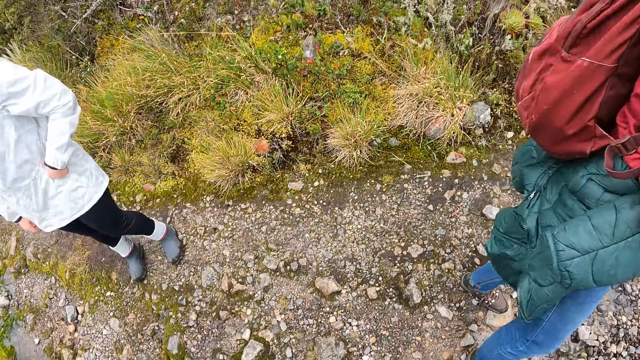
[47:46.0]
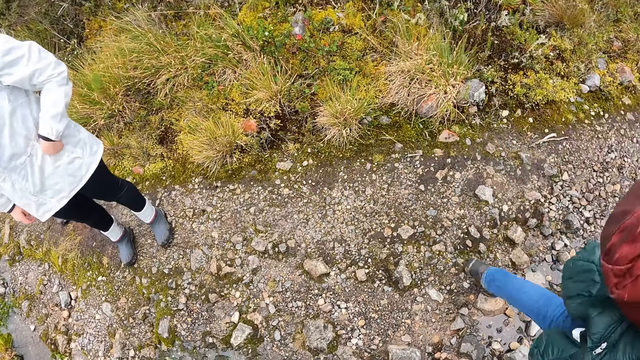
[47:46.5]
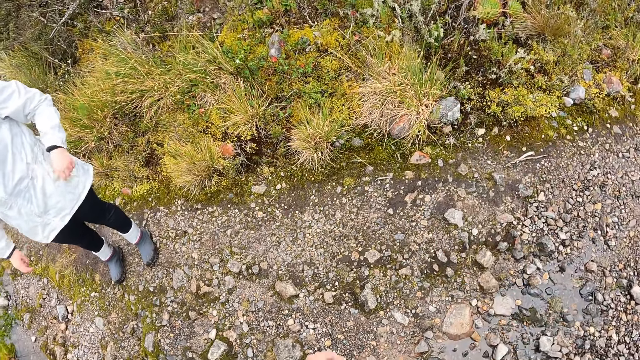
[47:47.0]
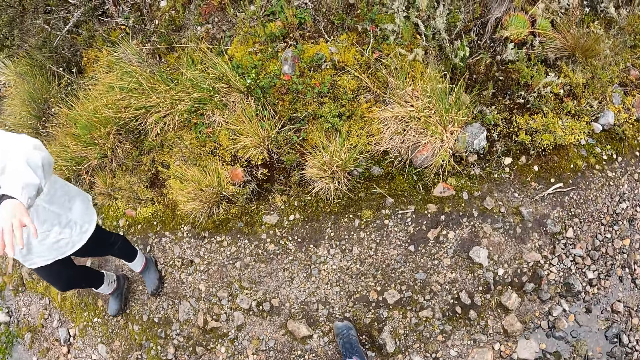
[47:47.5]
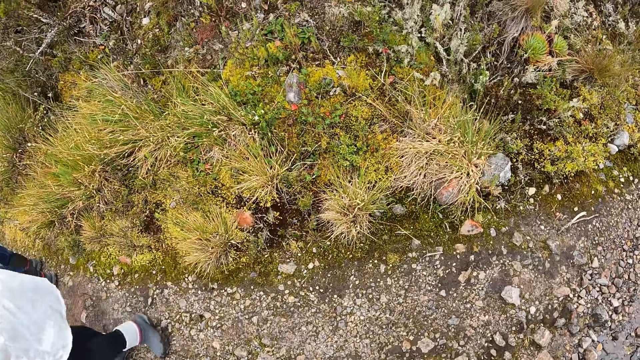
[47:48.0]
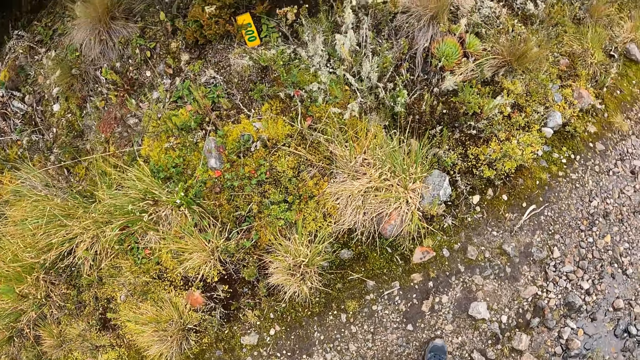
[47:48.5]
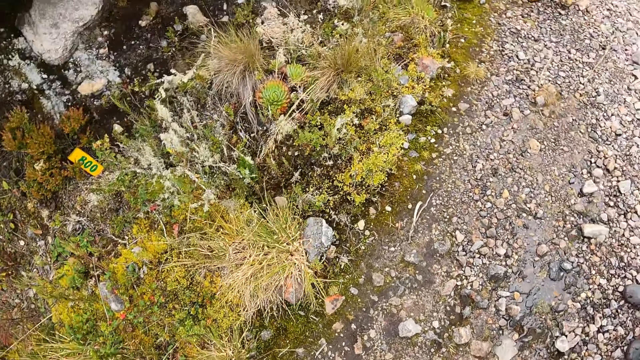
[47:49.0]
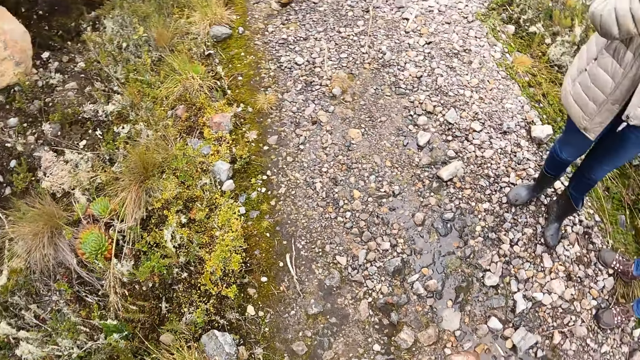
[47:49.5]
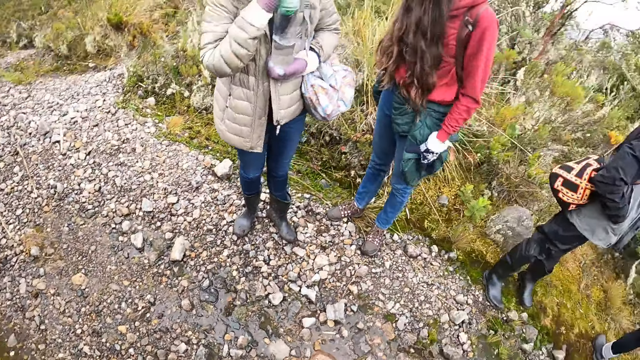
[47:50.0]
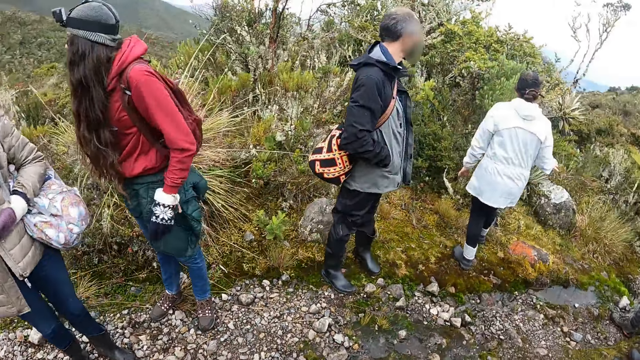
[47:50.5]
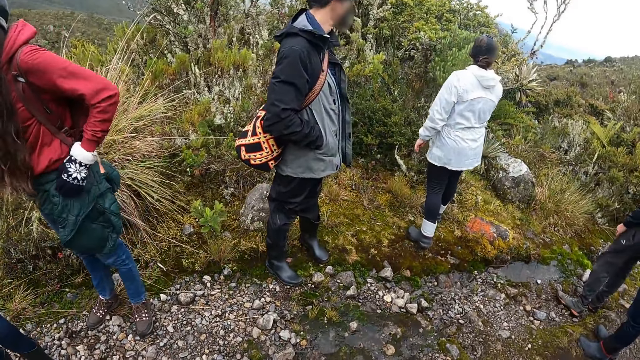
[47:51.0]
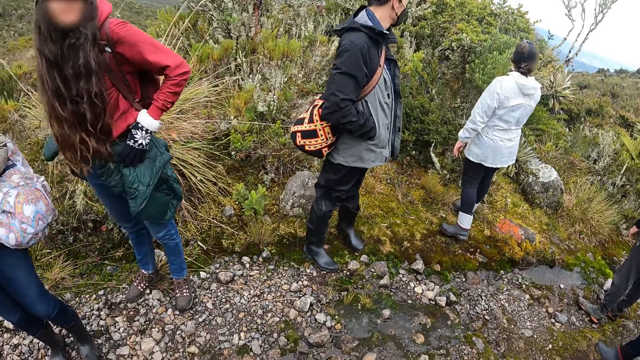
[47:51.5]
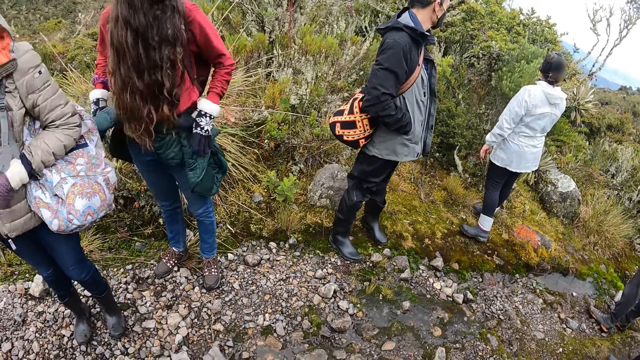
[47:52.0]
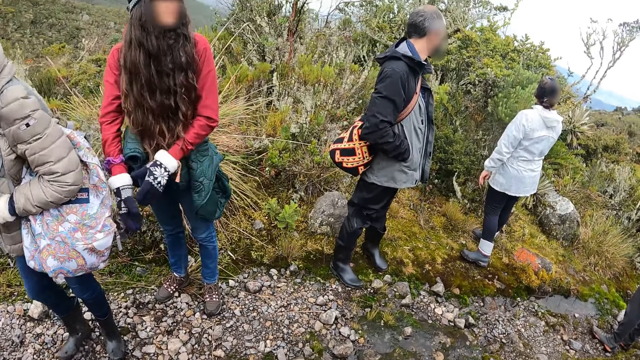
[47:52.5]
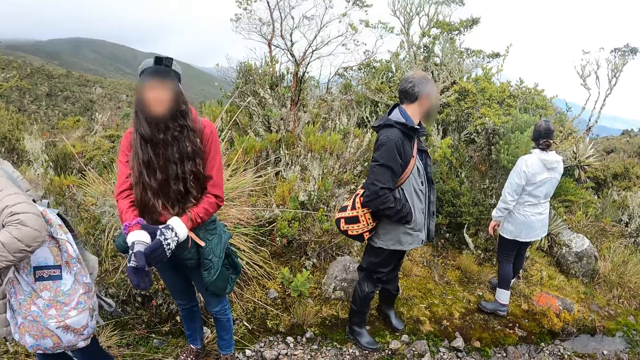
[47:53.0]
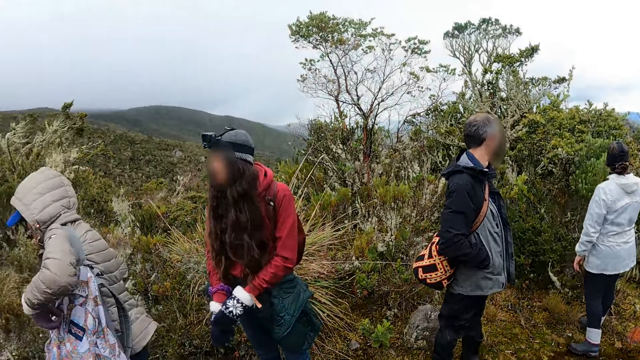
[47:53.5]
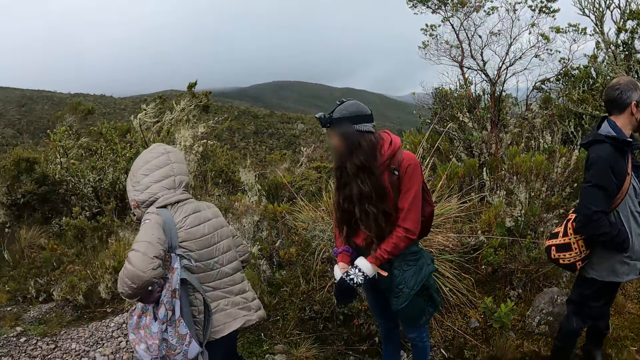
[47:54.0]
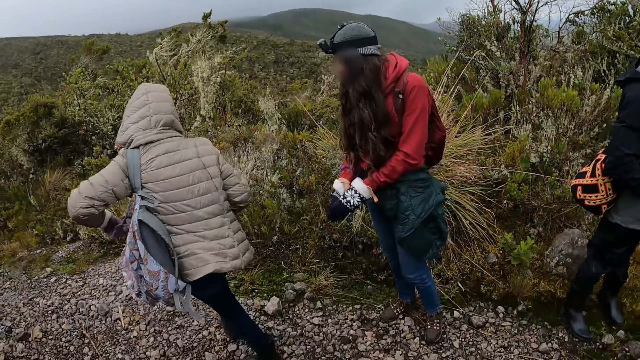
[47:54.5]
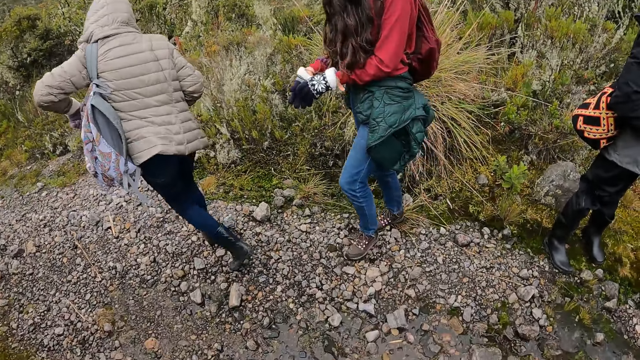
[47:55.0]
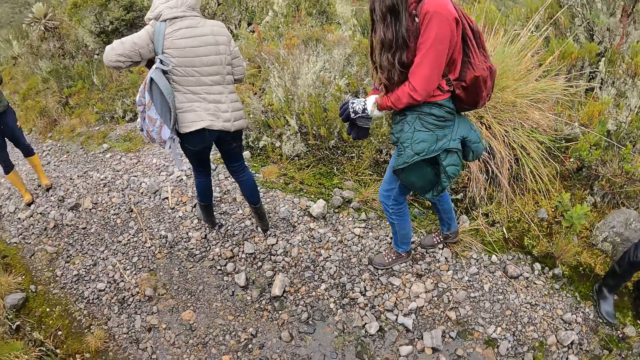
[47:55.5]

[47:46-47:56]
A woman smells at the leaf. The camera wearer looks around the forest. The woman removes a glove from her right hand with her left hand.

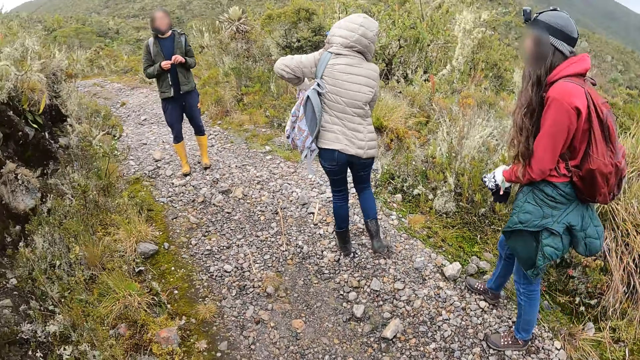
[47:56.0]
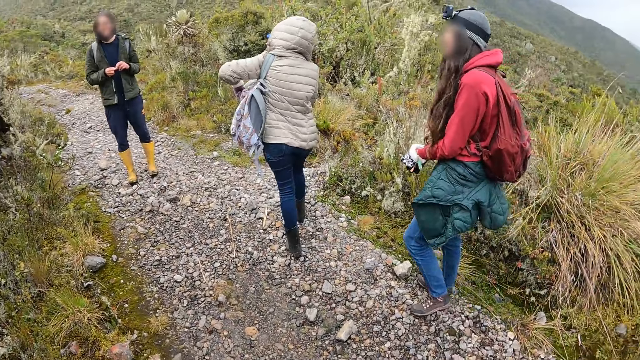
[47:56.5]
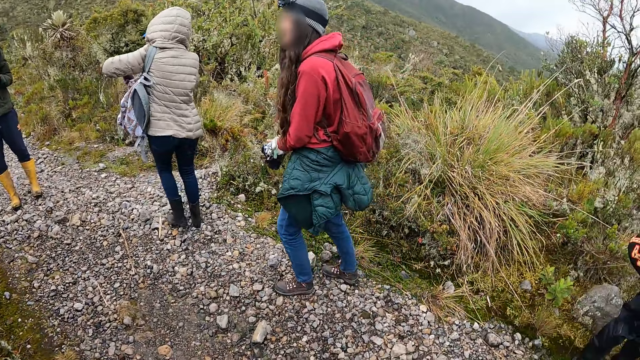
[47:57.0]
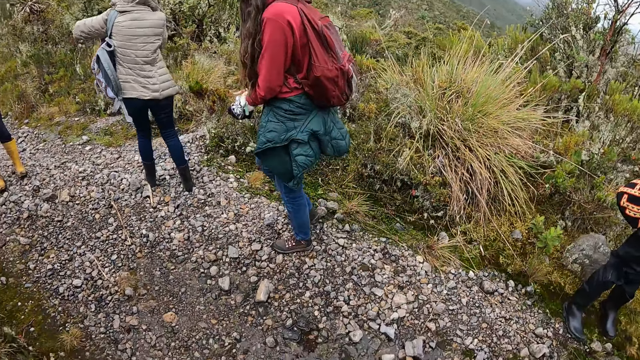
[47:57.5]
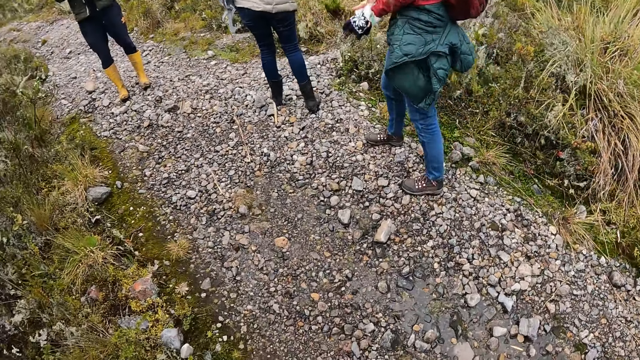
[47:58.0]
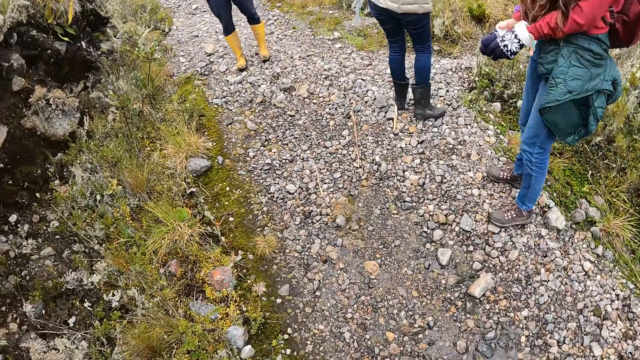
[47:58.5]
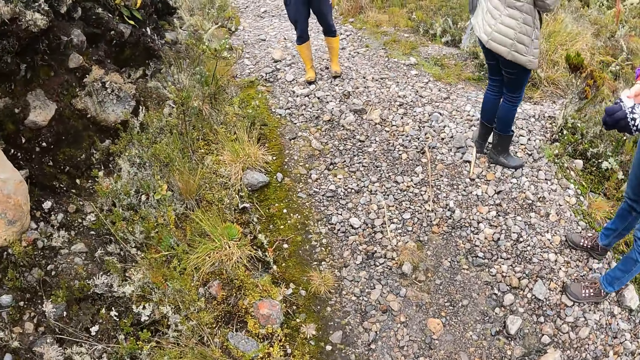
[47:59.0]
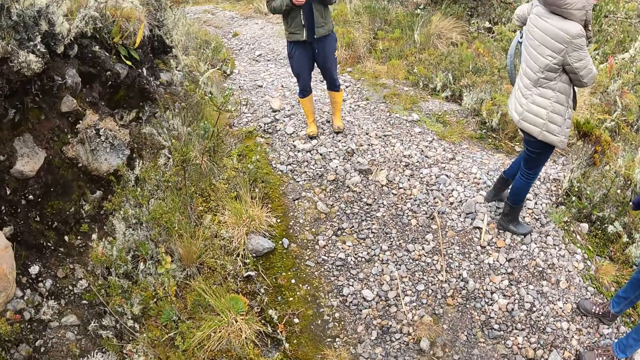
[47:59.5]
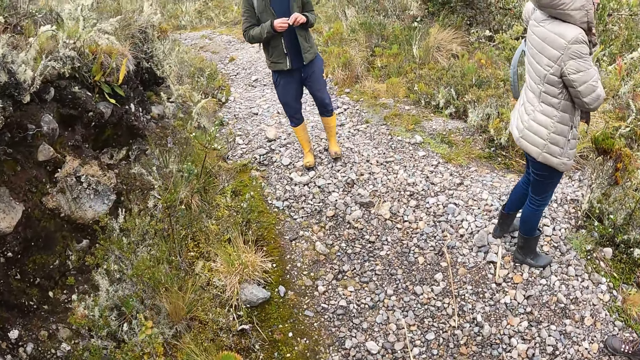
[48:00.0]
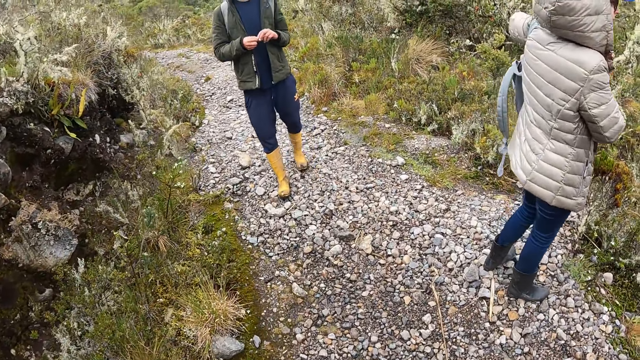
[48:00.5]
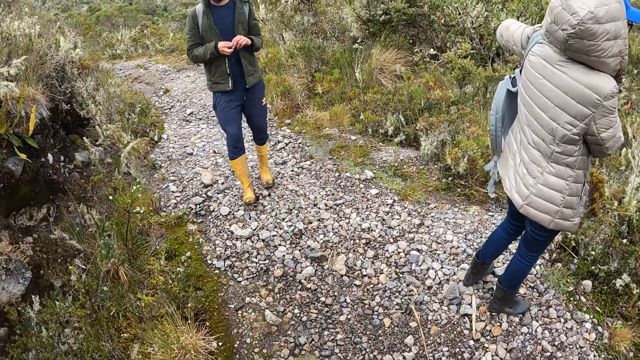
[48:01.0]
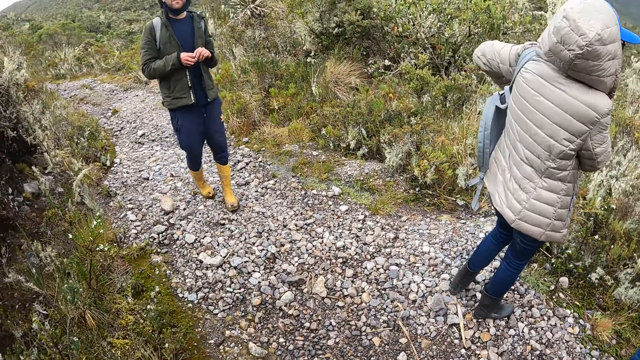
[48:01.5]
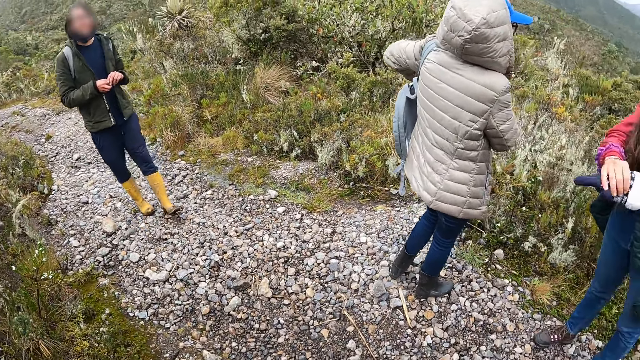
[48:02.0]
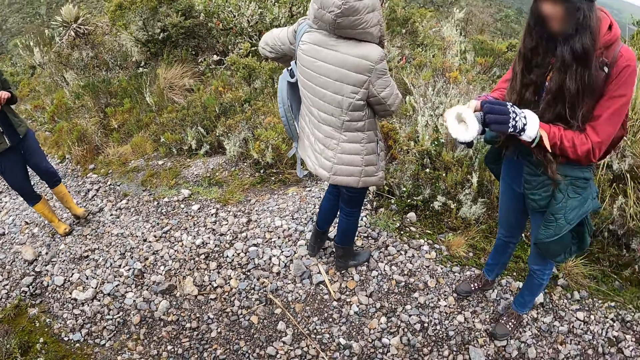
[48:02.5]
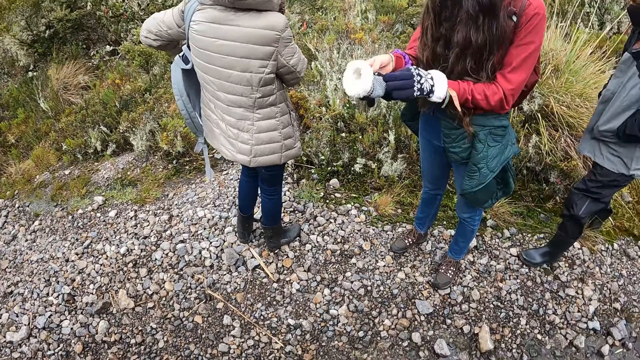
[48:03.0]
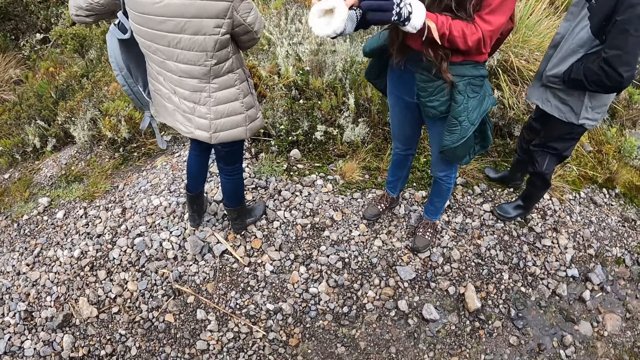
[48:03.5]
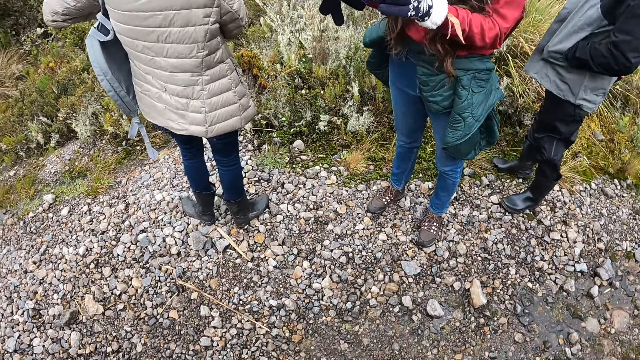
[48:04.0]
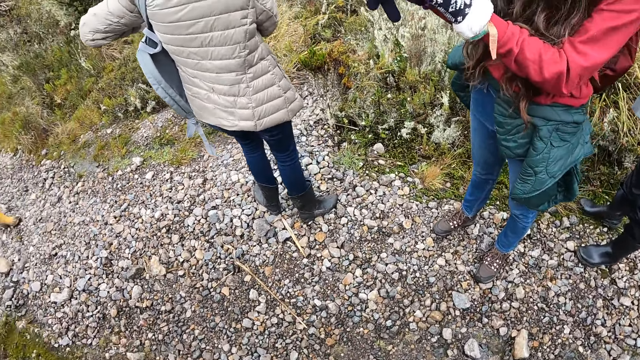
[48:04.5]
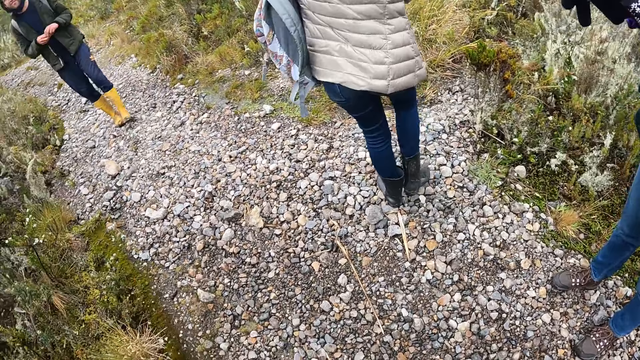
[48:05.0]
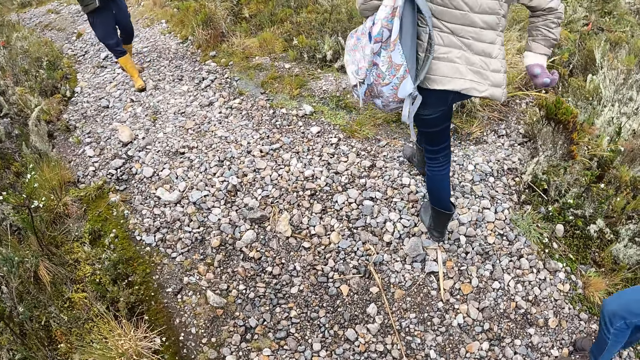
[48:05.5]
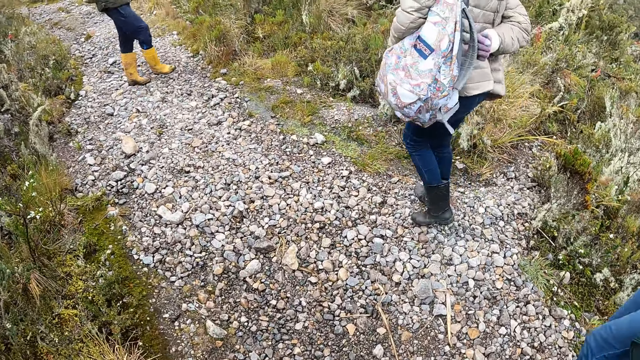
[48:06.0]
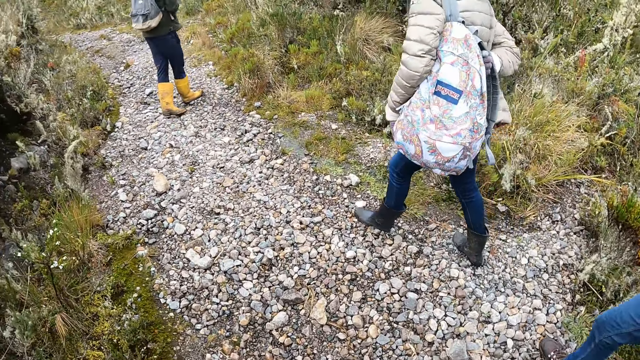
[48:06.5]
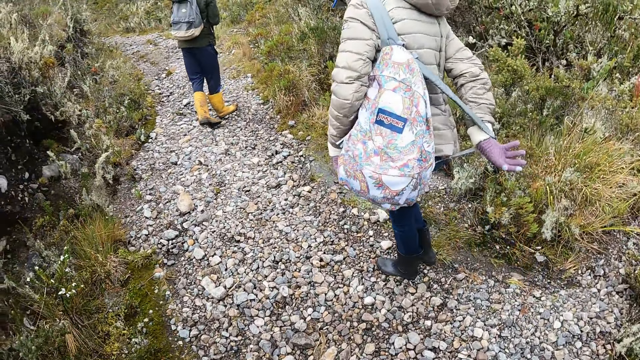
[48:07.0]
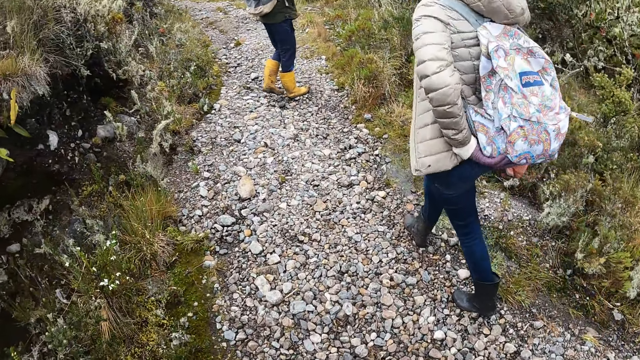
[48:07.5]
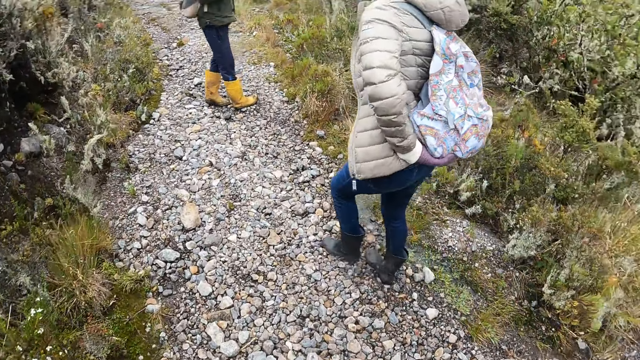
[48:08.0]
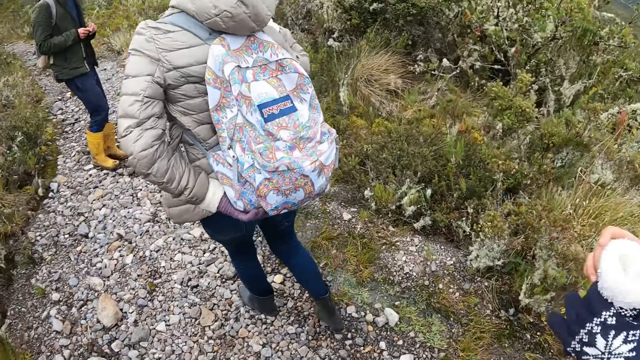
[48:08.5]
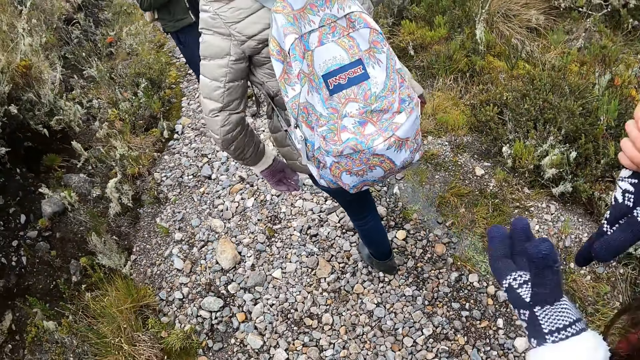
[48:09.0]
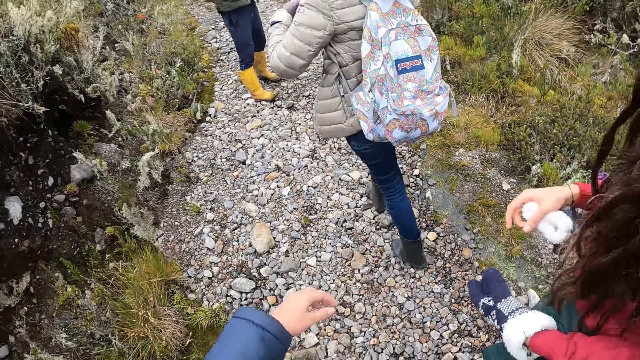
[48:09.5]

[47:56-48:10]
The camera wearer looks around the forest. They walk around the forest. A woman puts on the gloves. The woman puts on the strap of a backpack with her right hand. The camera wearer walks around the forest.
